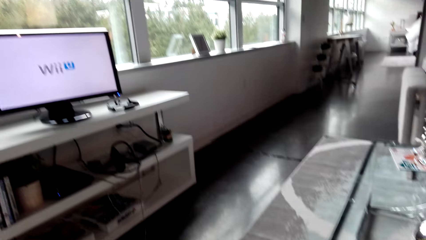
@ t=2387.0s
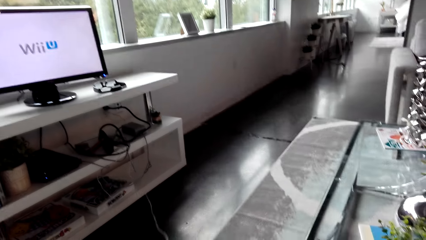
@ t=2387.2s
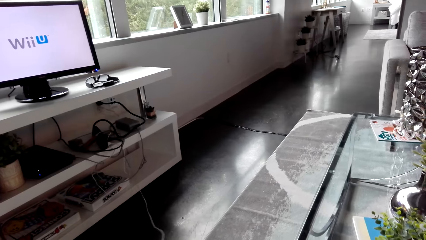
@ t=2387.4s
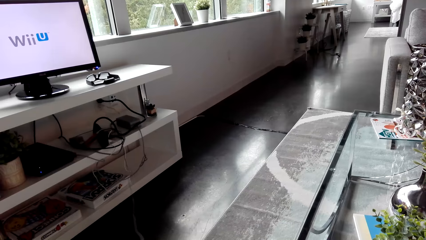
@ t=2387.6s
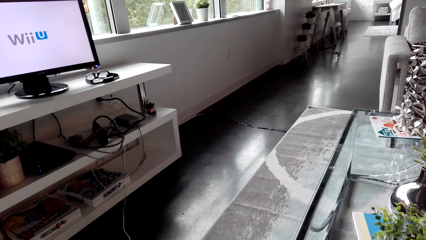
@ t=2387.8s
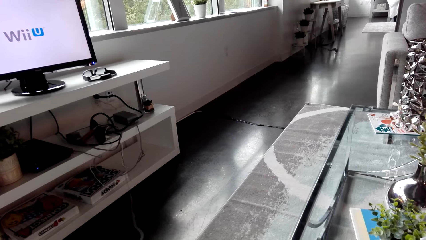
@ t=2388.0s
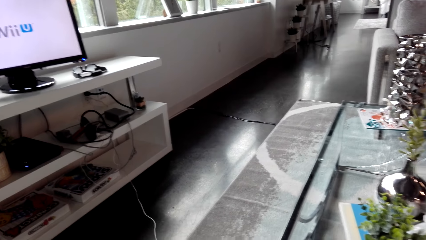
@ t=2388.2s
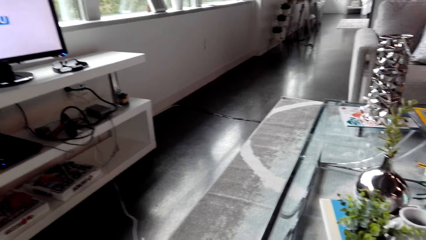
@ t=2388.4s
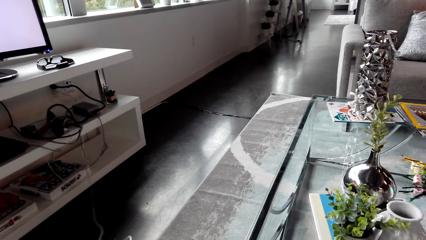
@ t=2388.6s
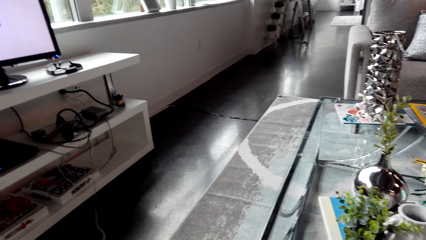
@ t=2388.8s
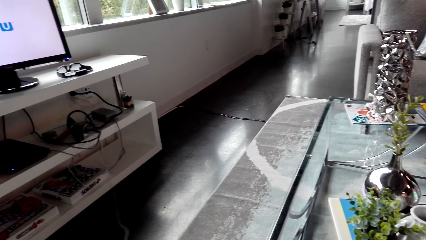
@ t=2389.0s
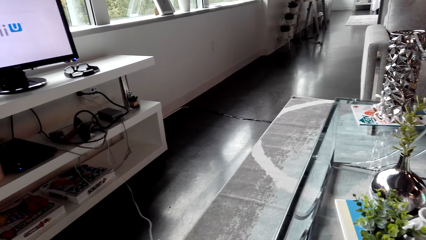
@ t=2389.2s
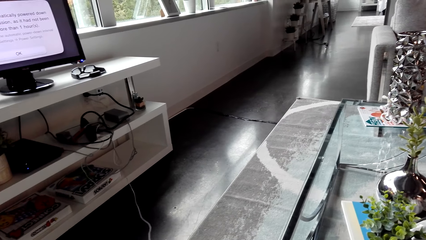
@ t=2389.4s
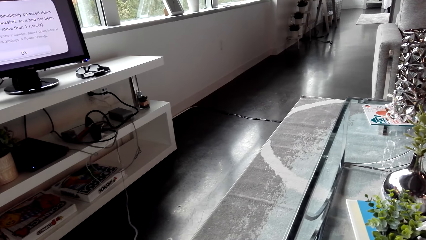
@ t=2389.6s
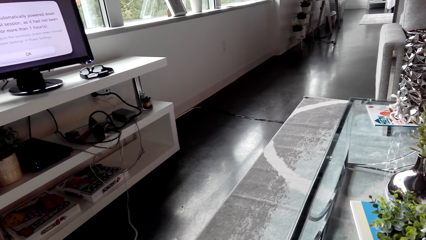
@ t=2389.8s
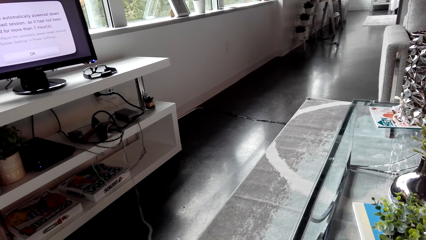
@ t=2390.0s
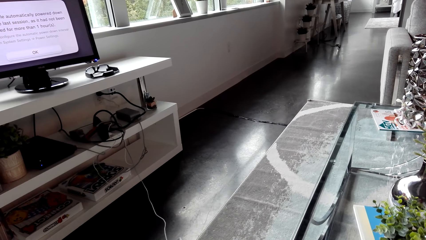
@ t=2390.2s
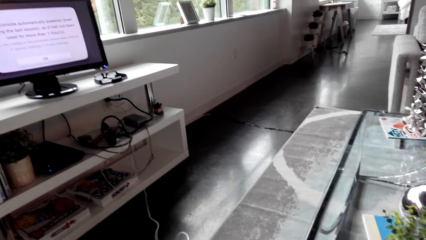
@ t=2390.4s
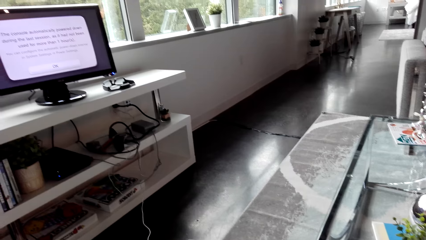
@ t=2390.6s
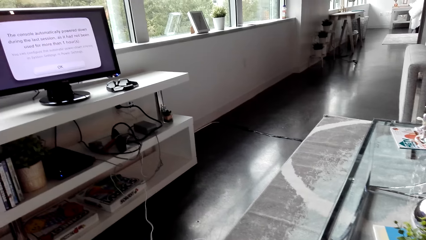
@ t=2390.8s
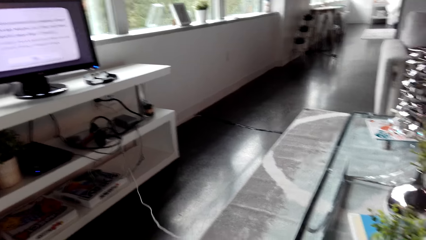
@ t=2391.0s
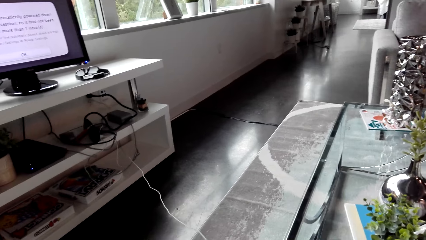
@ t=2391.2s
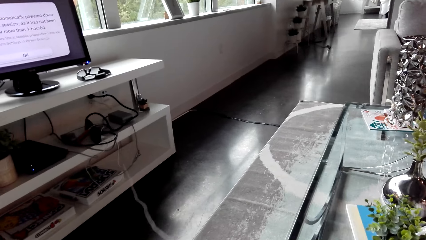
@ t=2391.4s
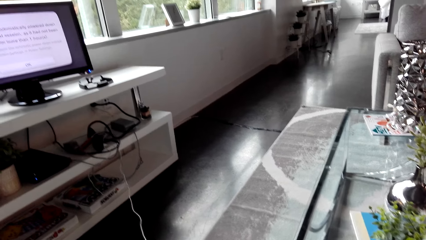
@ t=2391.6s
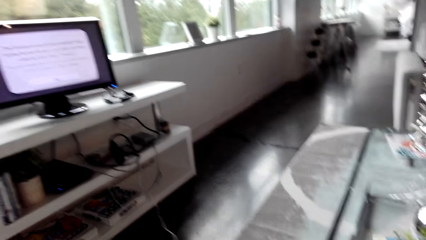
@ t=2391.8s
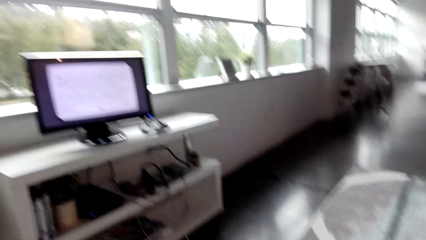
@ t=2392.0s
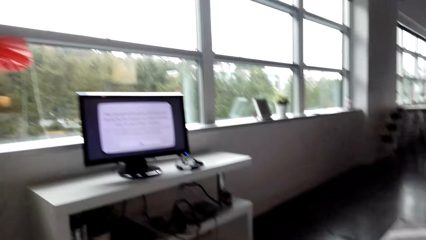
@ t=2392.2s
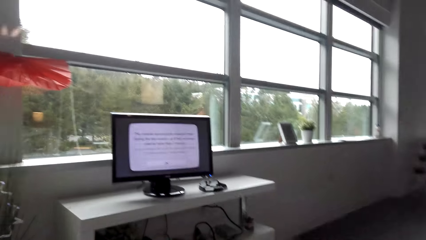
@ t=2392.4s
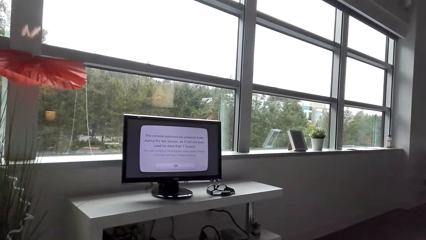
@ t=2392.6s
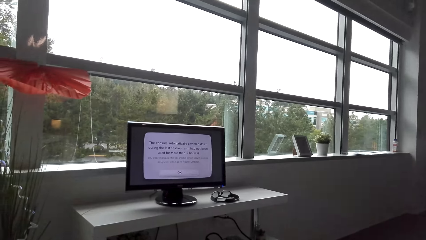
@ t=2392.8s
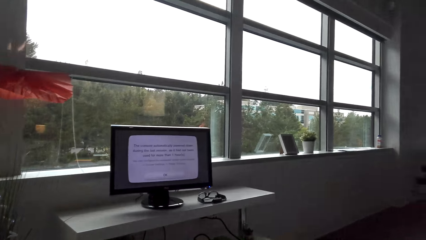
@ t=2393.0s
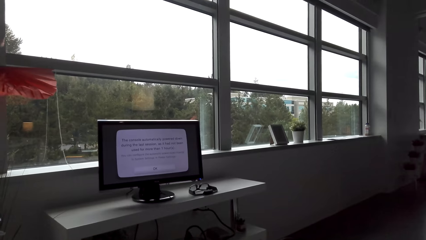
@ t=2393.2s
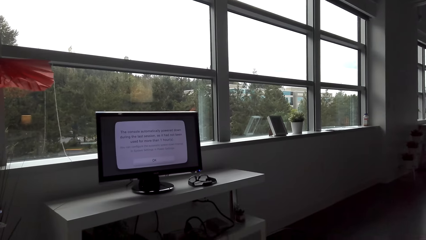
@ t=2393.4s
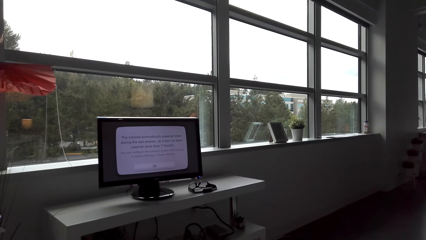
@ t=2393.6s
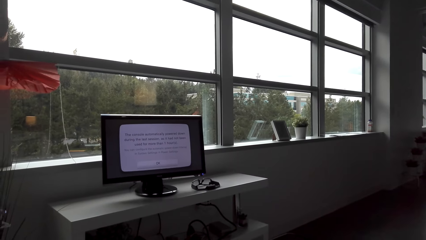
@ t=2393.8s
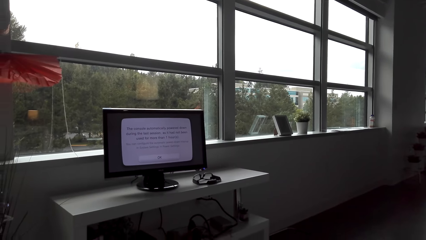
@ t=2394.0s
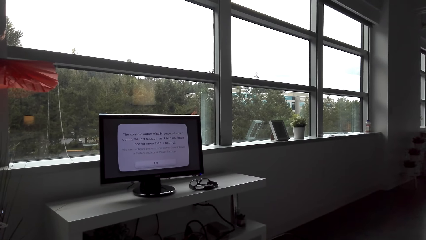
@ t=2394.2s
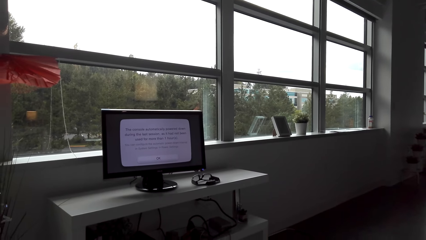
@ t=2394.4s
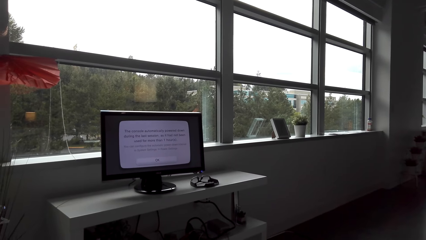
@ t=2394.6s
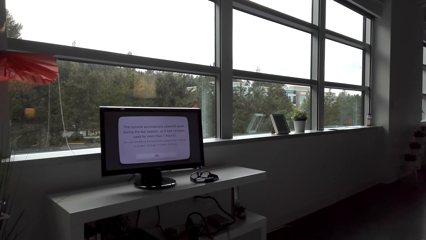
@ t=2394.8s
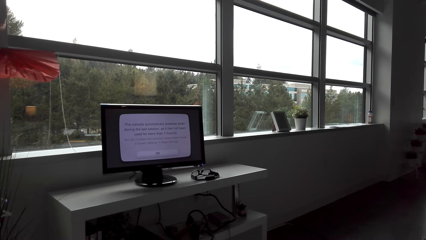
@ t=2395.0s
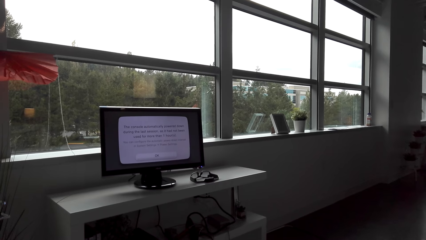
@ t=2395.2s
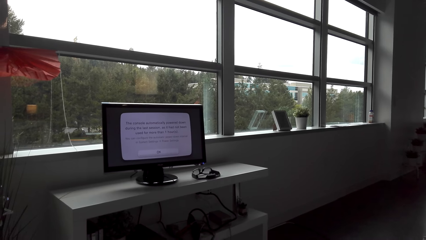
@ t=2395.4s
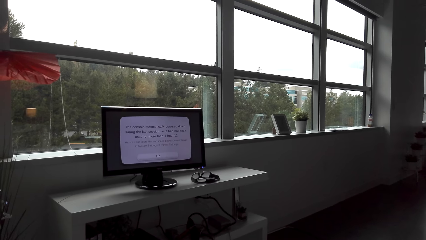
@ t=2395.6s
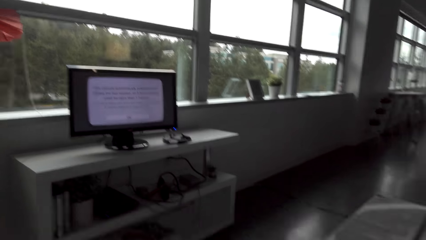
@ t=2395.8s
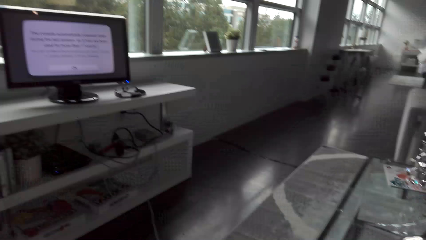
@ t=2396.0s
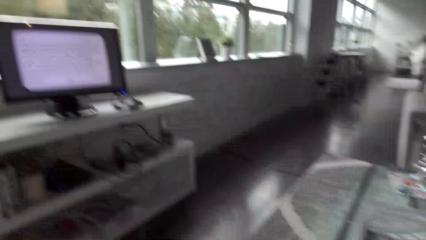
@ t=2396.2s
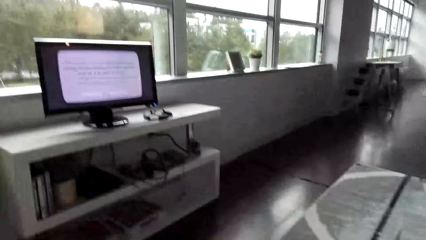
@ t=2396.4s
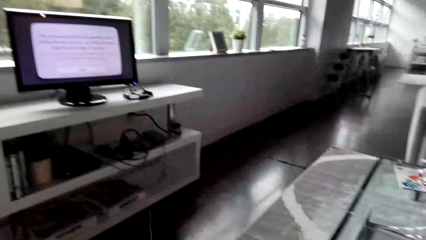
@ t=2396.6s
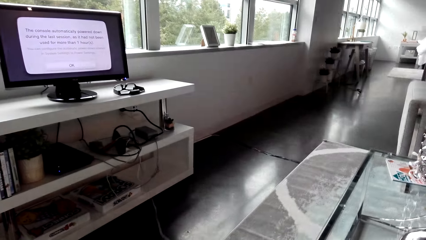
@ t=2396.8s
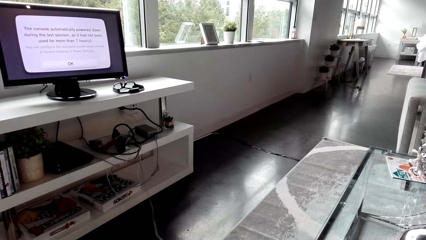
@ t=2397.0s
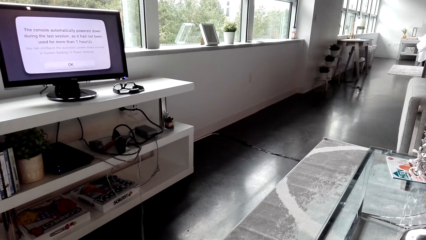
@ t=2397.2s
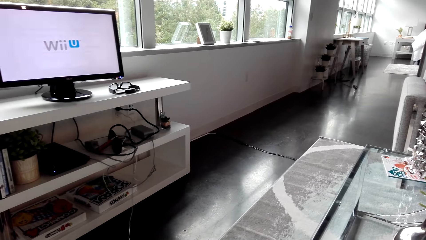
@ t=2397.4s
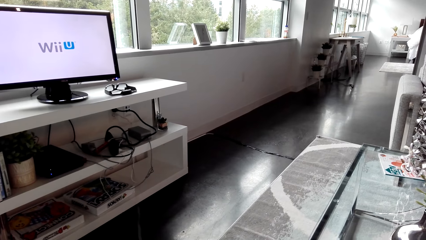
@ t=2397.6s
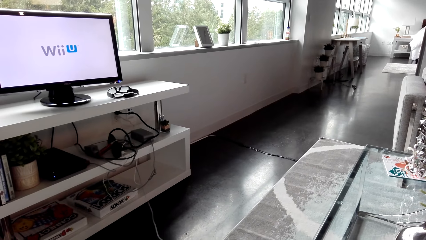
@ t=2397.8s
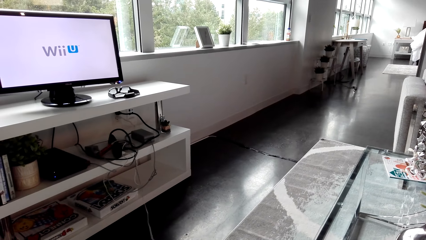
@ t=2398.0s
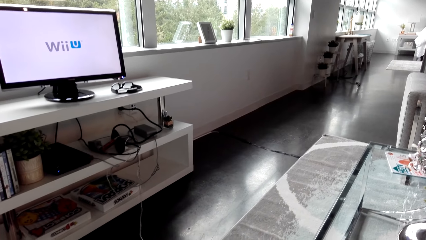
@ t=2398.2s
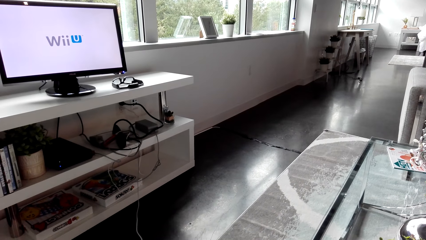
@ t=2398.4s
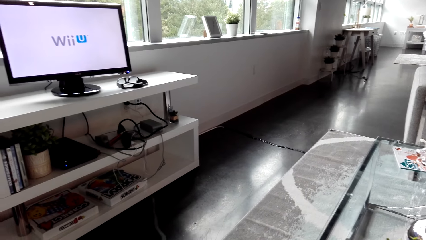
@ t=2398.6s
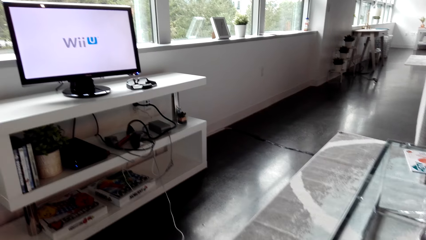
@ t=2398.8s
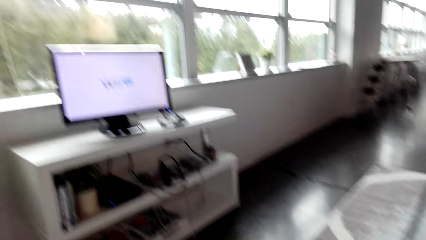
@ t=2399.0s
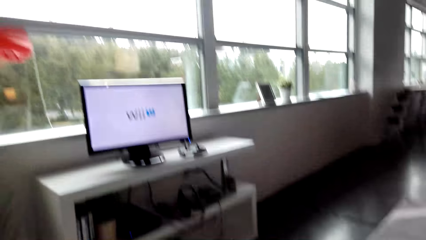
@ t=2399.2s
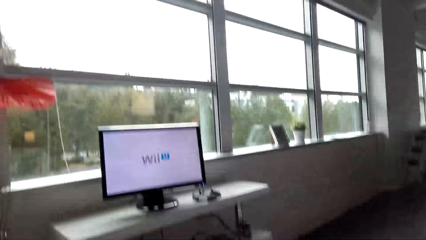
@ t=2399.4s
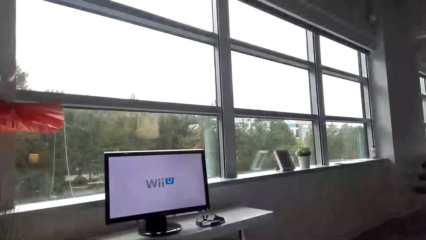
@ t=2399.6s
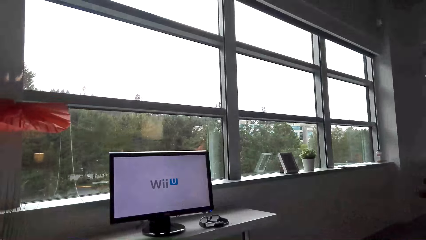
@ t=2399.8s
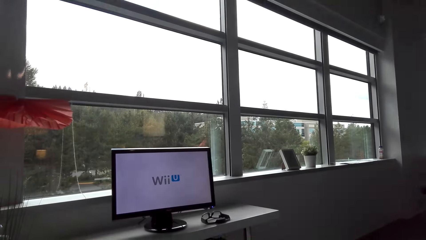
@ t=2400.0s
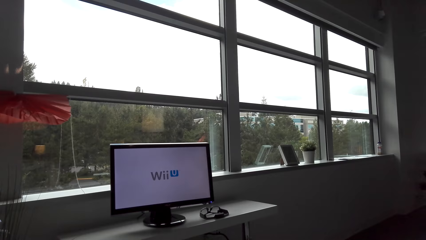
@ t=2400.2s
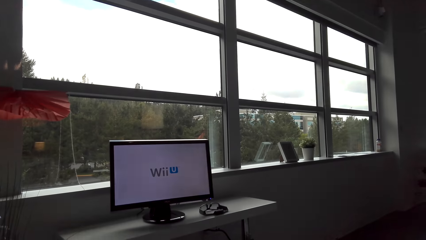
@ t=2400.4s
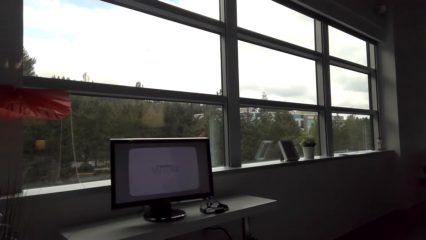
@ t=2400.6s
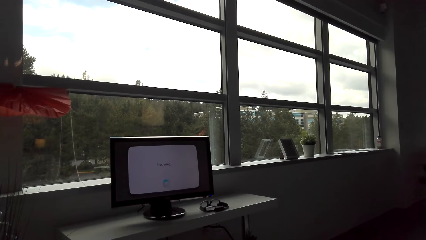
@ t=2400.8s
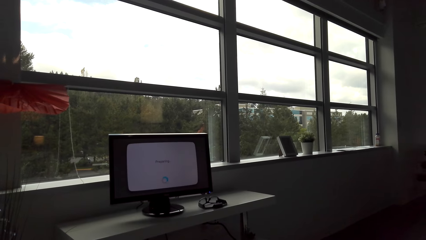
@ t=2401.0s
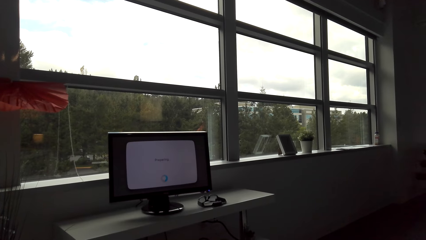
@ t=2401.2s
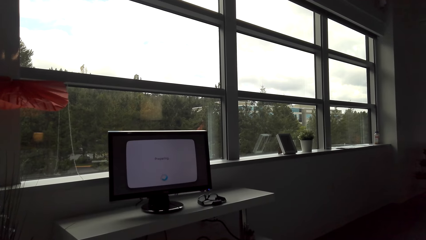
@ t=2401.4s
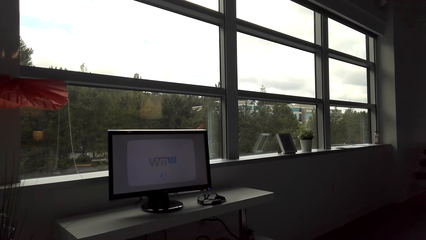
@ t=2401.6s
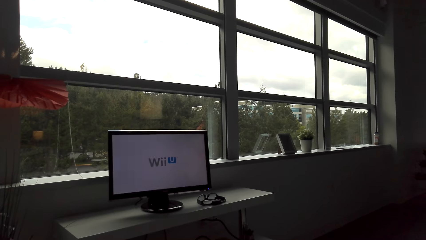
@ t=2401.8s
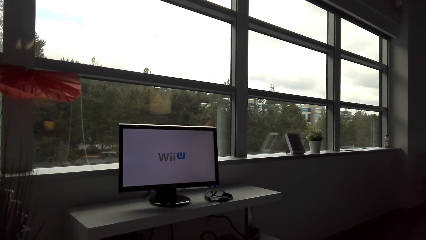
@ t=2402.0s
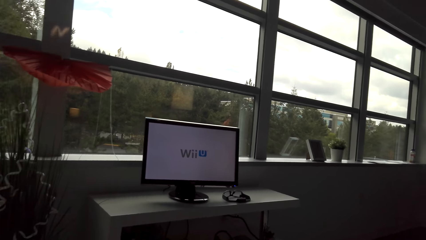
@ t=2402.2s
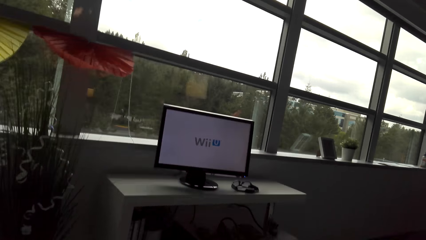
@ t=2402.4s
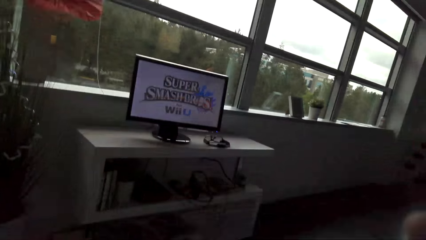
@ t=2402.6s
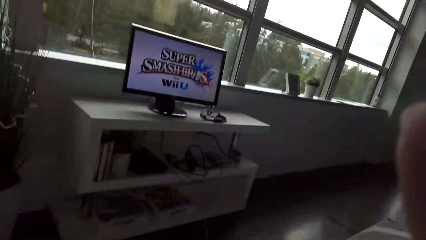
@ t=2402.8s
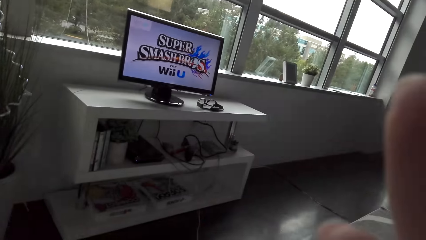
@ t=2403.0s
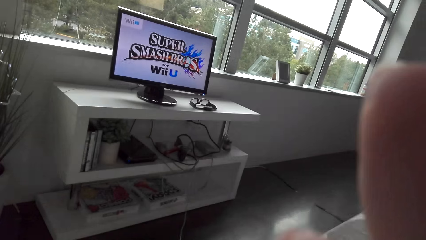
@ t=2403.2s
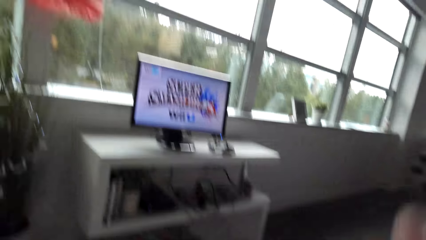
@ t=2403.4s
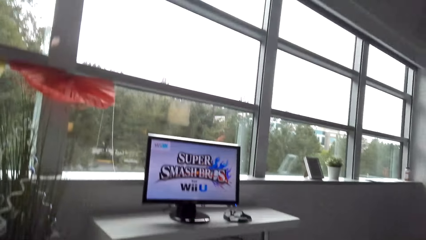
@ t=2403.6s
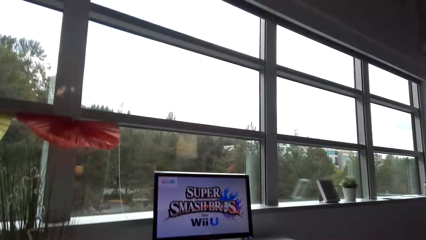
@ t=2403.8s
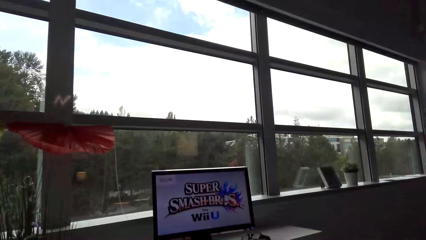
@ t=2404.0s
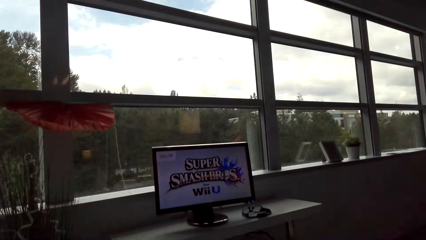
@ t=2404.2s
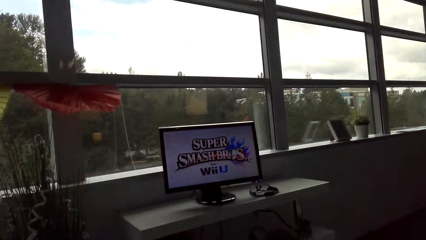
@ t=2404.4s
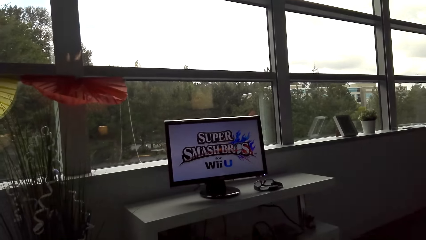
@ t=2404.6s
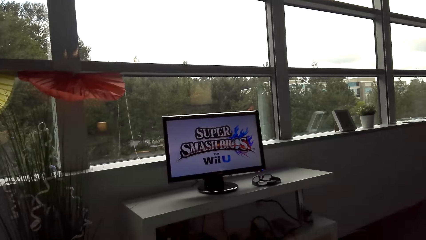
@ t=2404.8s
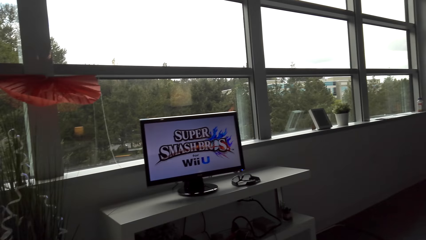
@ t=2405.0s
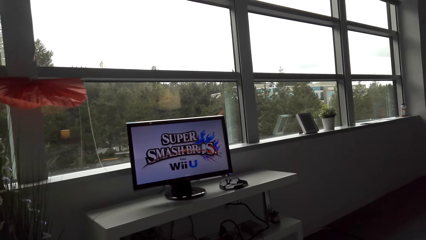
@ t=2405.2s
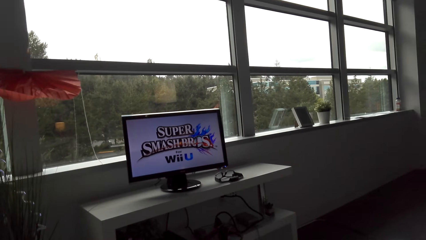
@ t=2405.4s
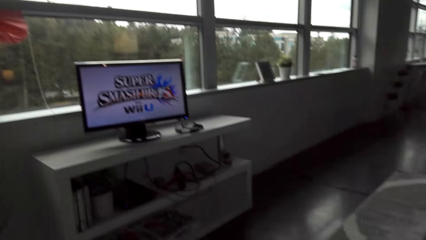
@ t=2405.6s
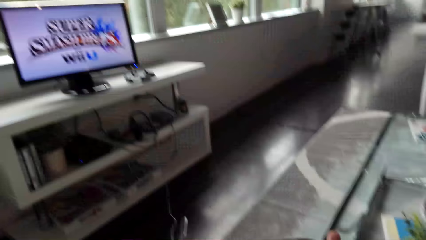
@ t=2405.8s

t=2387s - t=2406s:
The camera wearer controls the television. They load a game.
